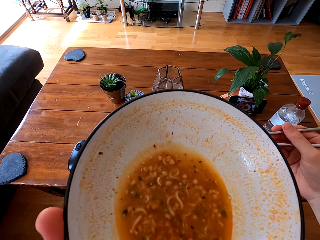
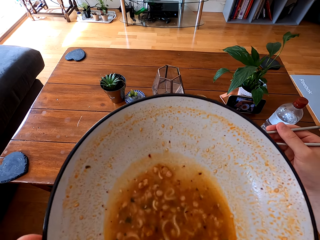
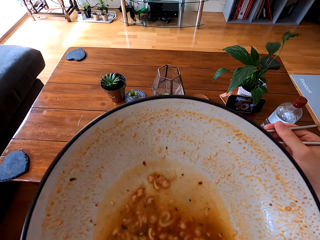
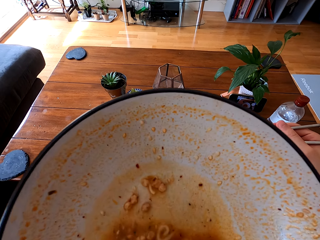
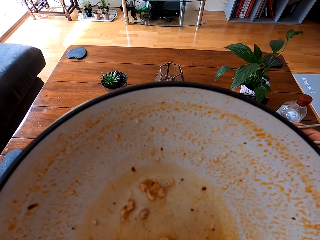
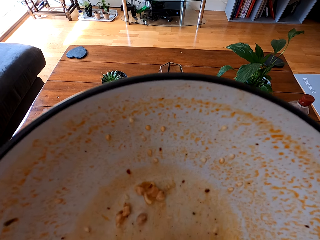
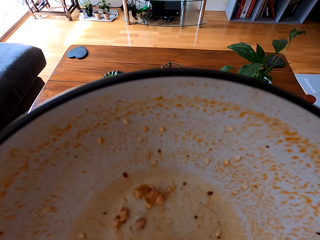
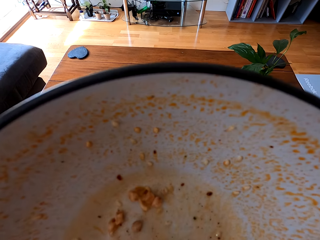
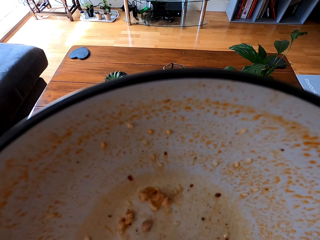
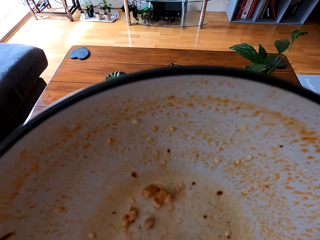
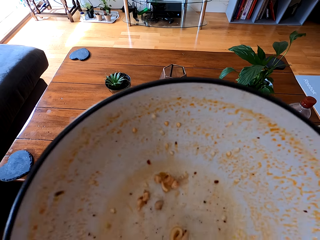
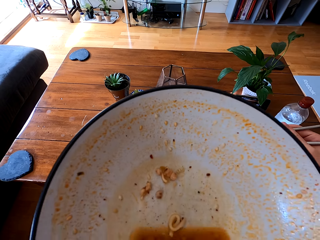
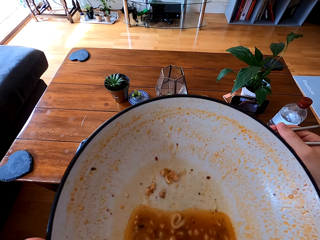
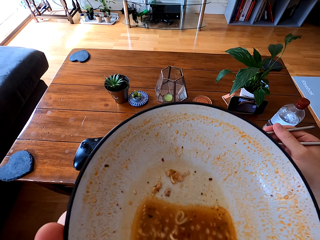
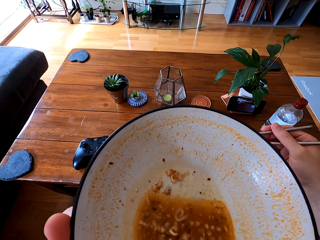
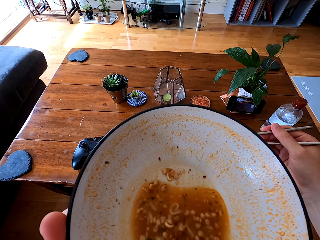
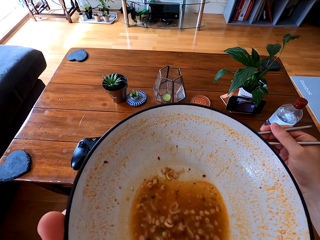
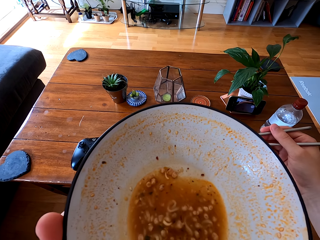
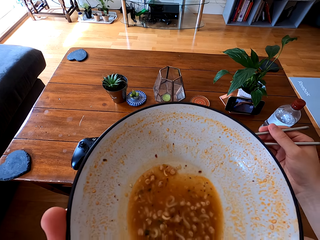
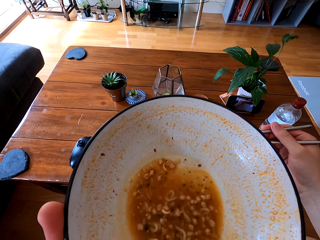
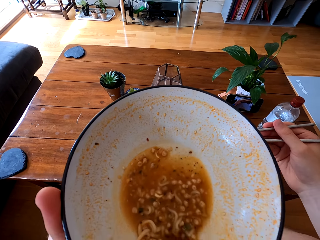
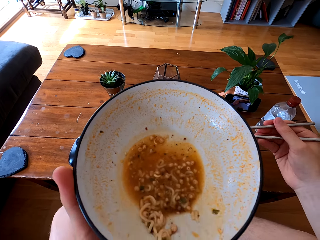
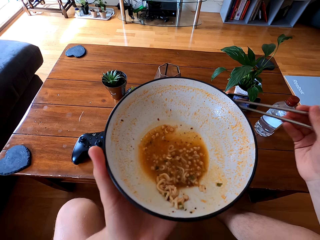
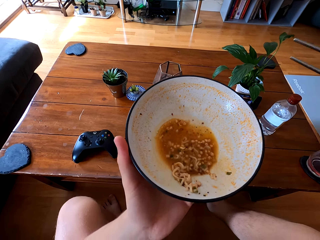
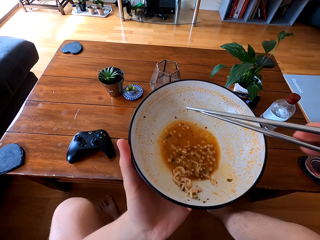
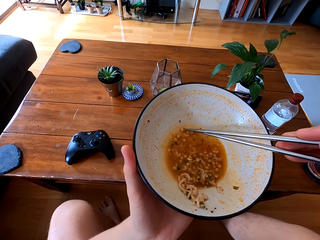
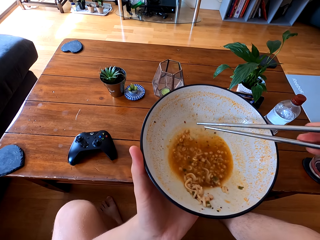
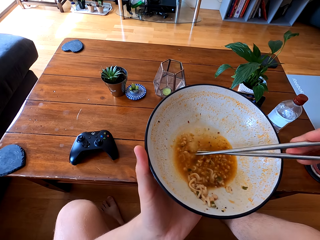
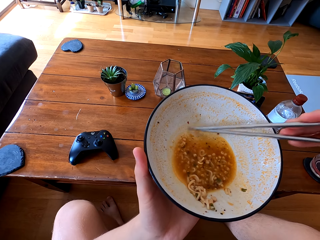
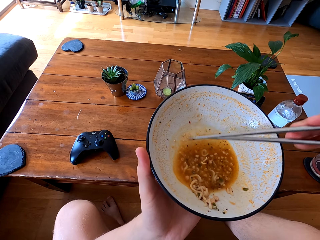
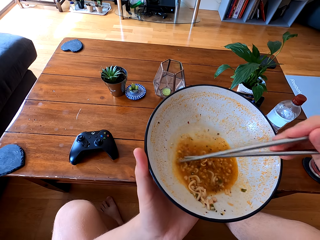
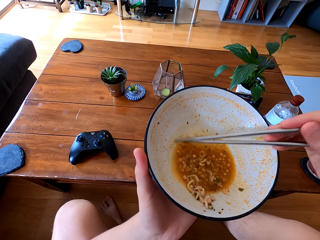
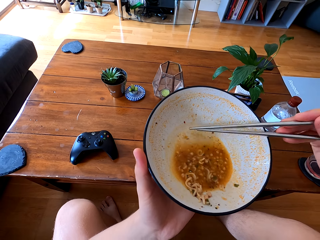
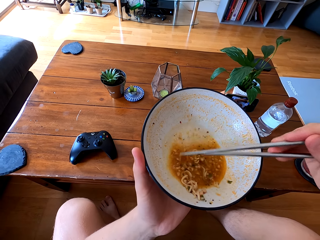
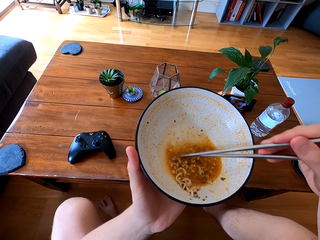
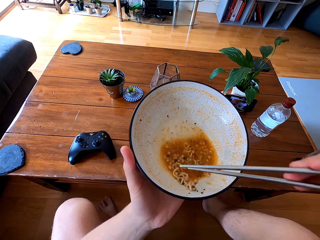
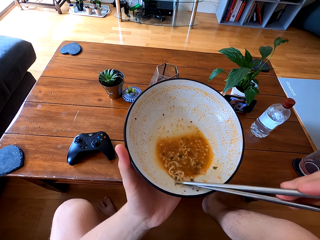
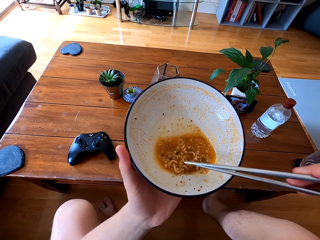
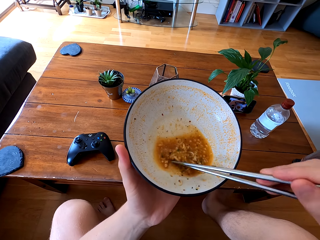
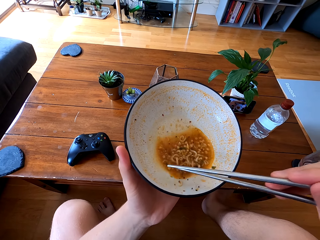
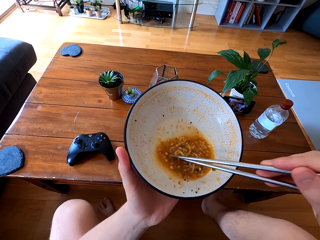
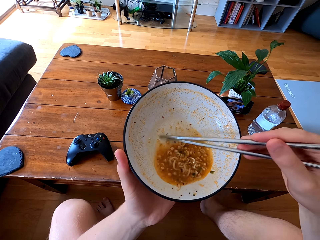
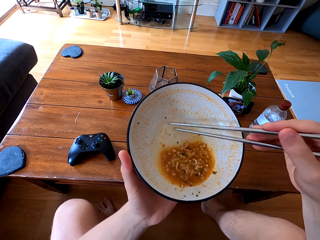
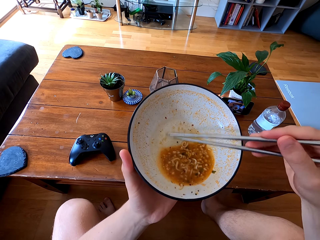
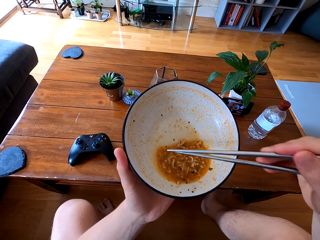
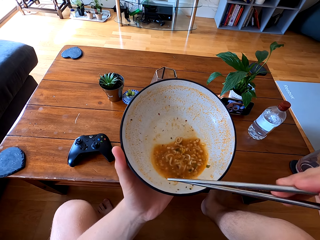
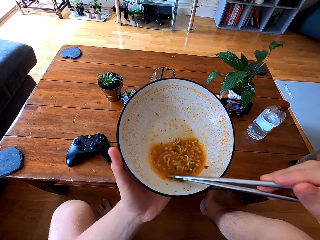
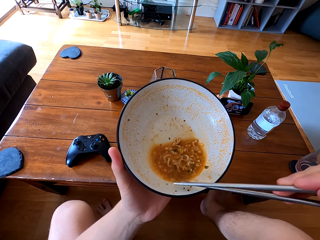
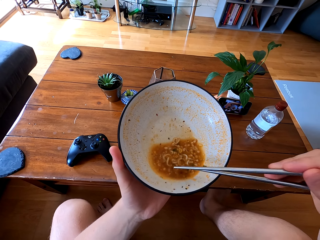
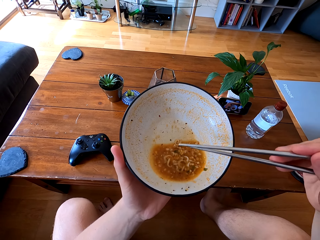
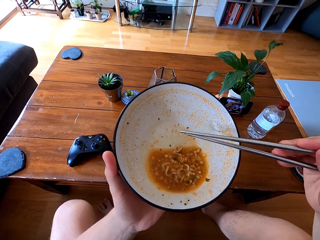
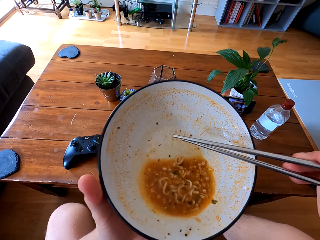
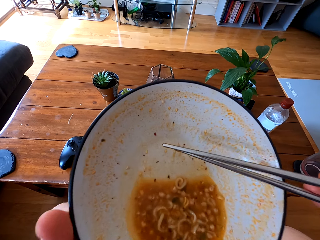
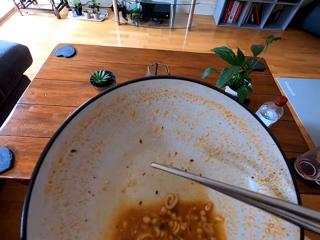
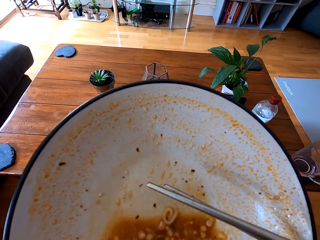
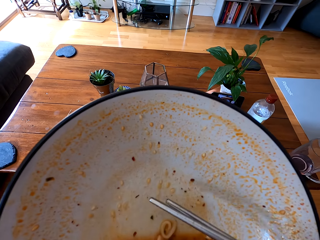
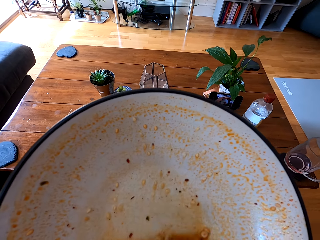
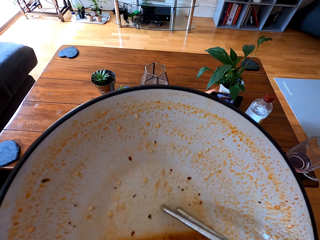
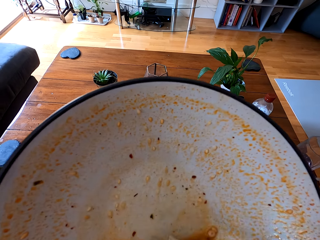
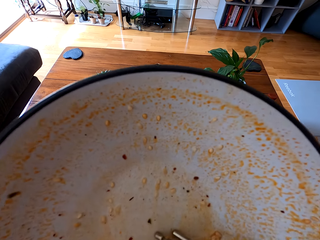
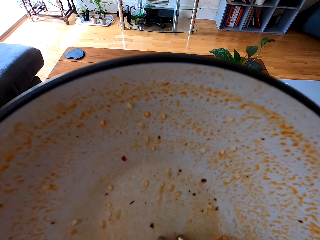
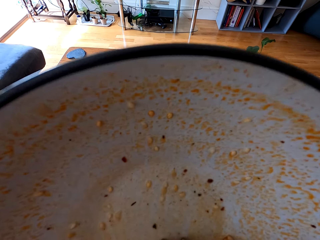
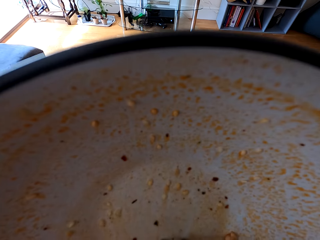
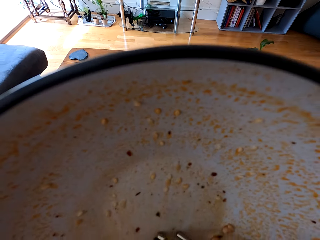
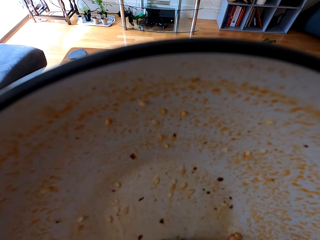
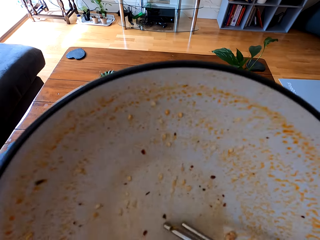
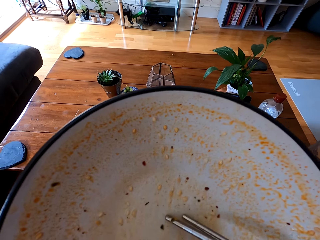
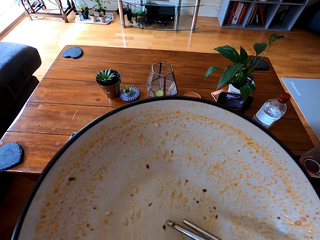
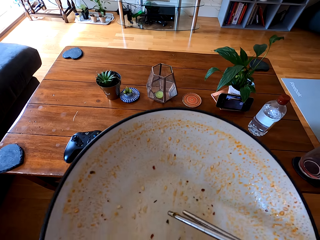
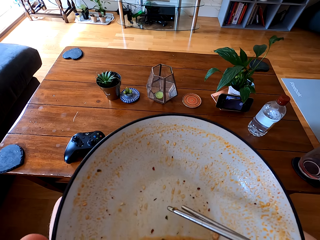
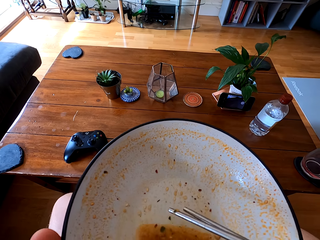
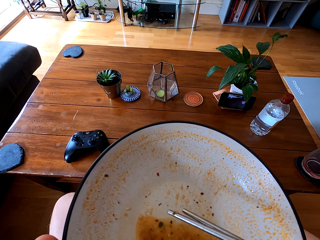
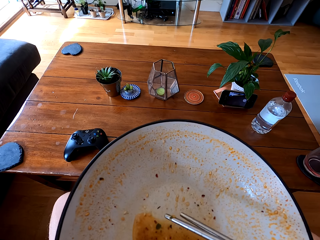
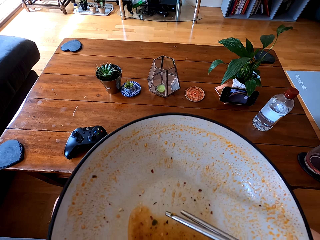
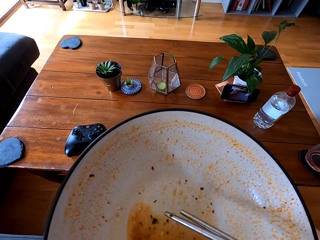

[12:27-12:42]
The camera wearer drinks the soup. They stir the noodle soup. They drink the soup and eat the noodles.

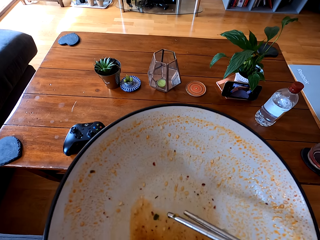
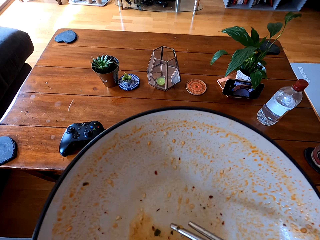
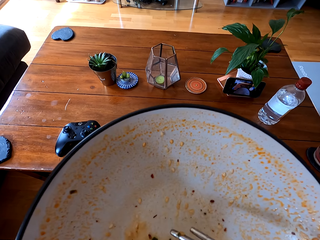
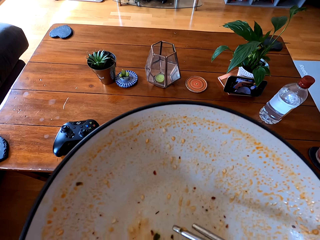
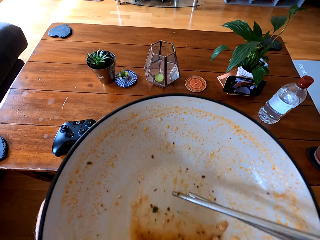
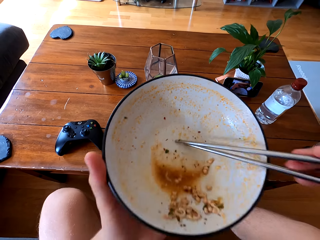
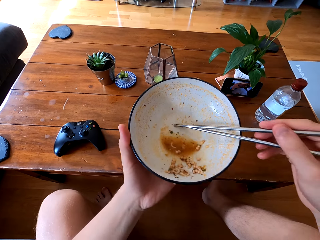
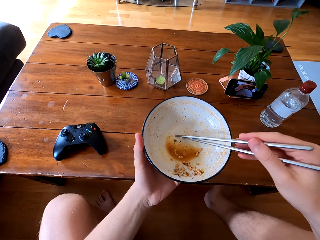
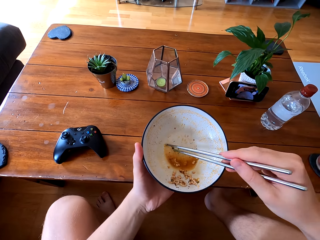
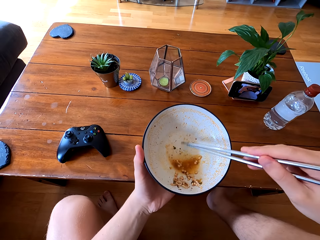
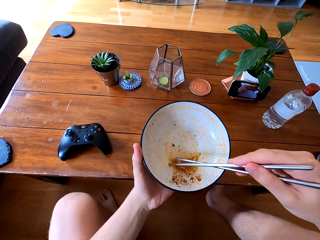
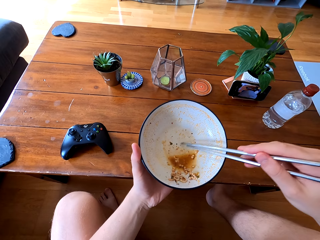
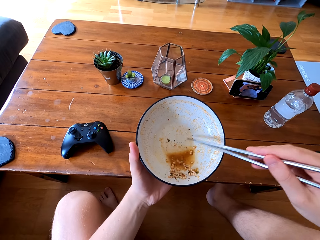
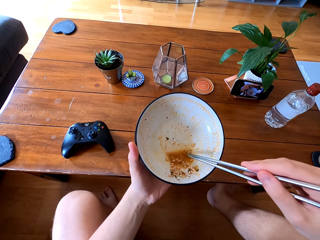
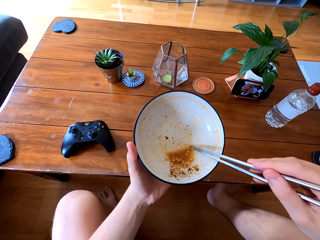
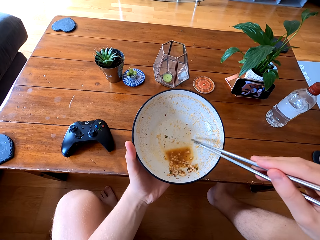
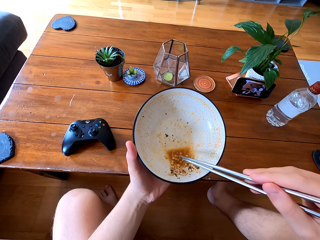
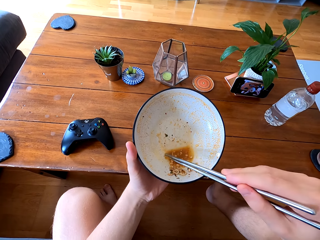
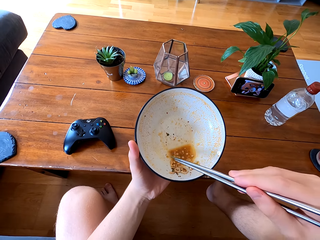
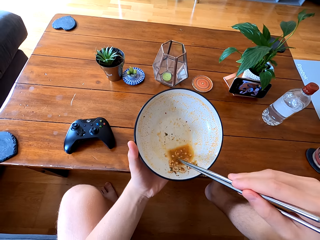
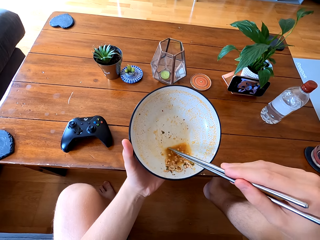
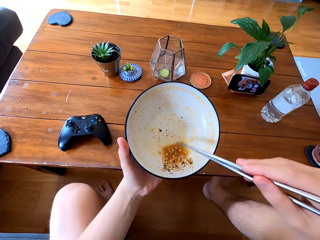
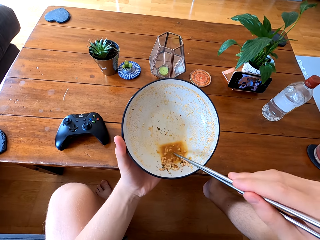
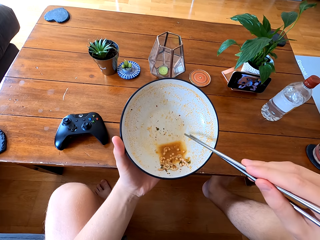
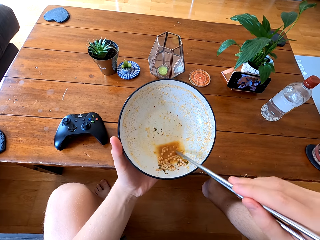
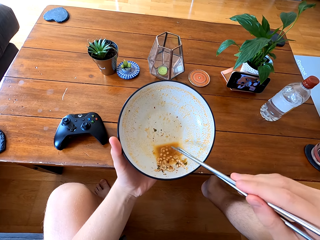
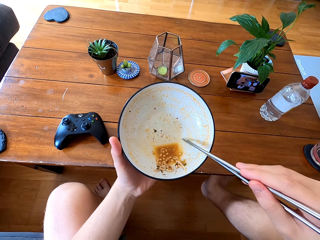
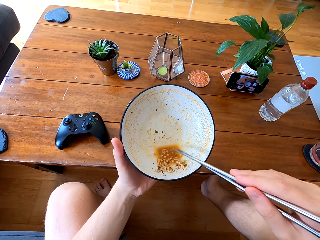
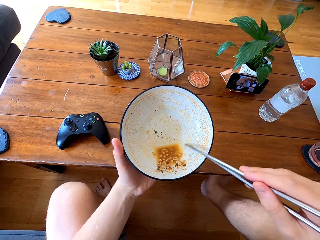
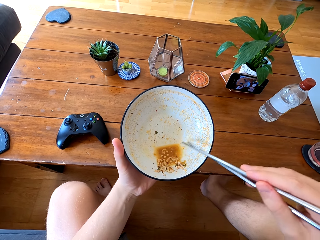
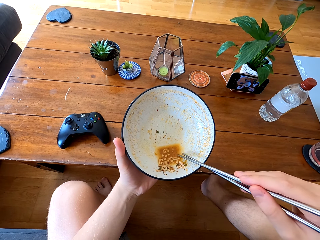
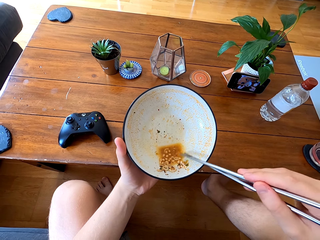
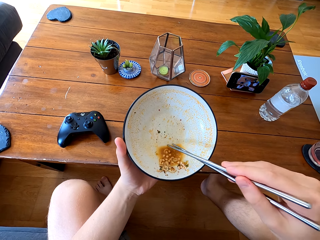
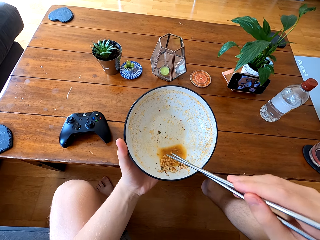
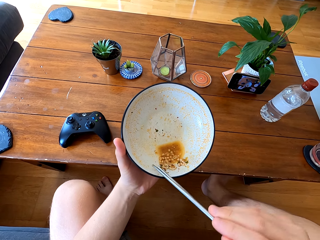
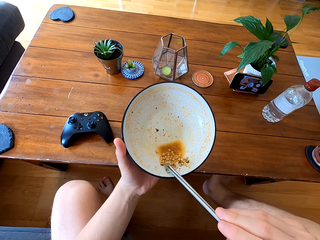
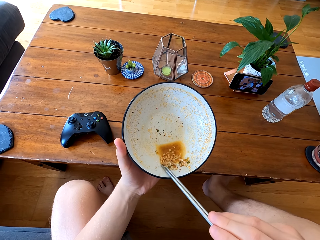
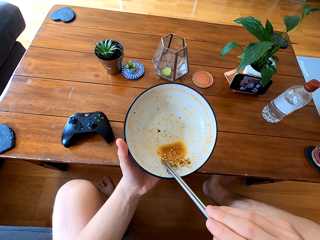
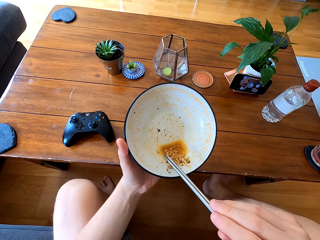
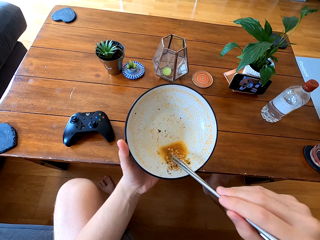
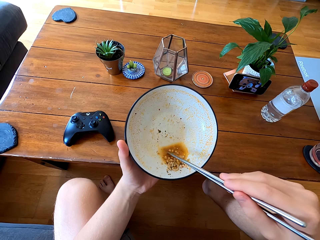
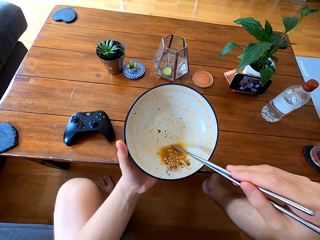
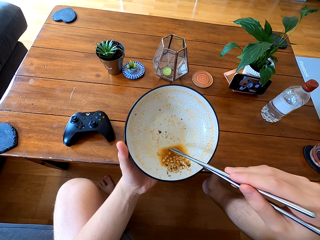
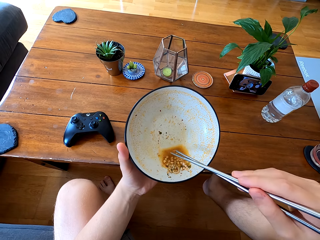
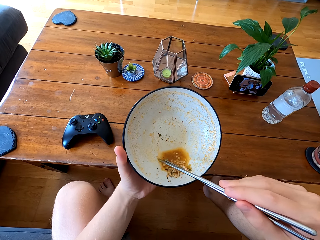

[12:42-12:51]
The camera wearer scoops noodles. They stir the noodle soup.
